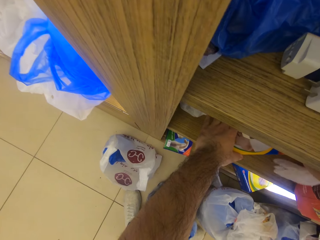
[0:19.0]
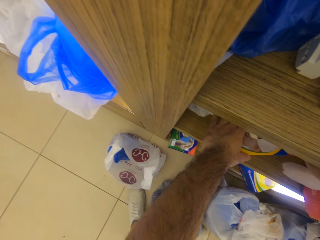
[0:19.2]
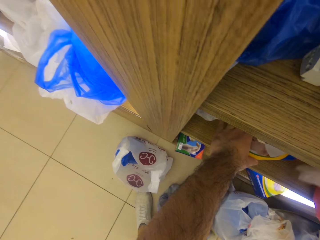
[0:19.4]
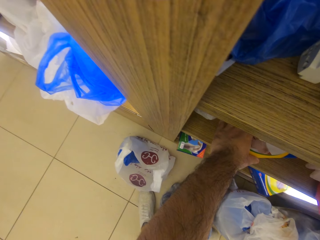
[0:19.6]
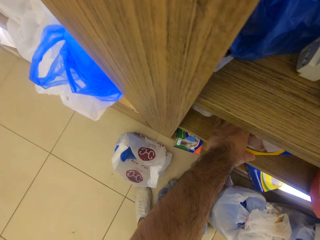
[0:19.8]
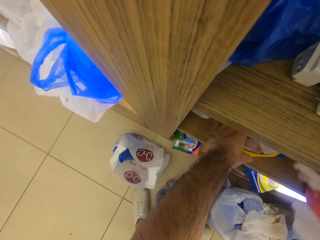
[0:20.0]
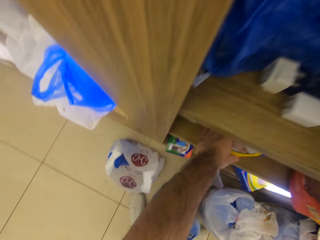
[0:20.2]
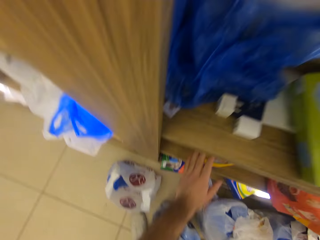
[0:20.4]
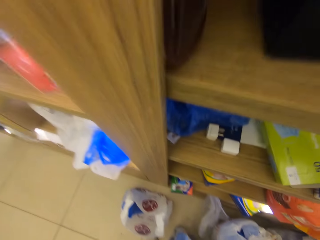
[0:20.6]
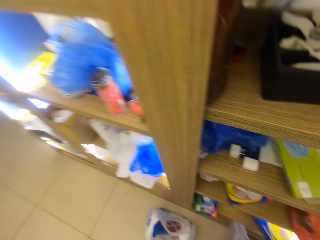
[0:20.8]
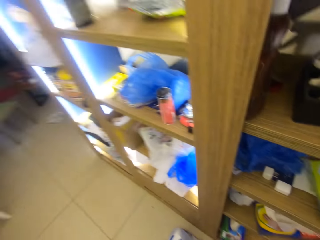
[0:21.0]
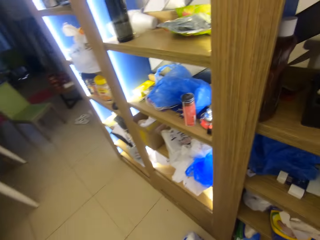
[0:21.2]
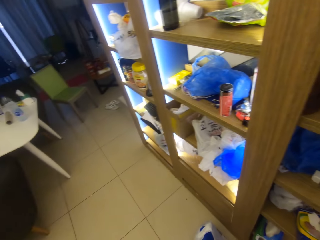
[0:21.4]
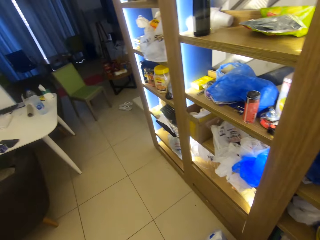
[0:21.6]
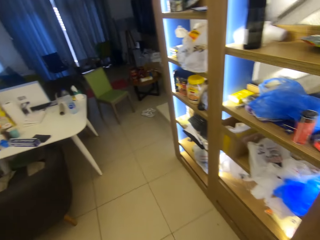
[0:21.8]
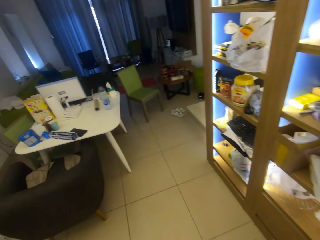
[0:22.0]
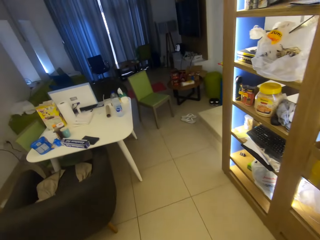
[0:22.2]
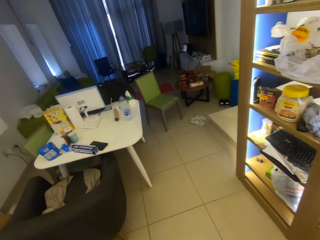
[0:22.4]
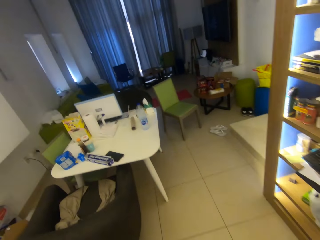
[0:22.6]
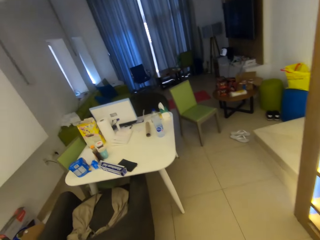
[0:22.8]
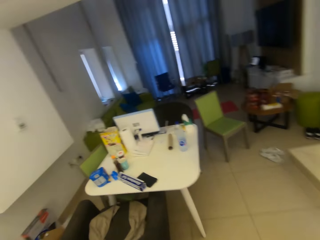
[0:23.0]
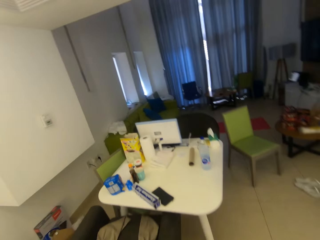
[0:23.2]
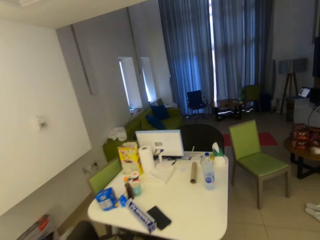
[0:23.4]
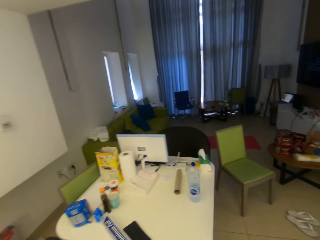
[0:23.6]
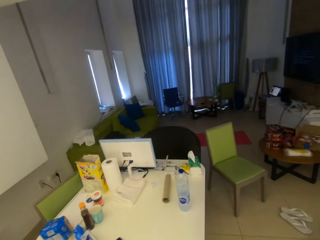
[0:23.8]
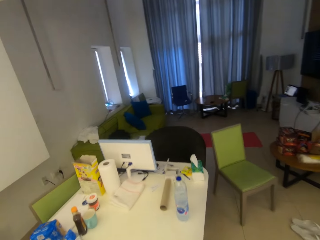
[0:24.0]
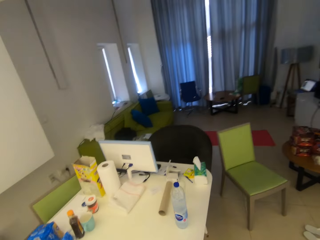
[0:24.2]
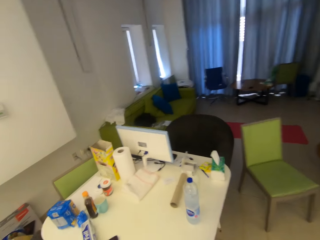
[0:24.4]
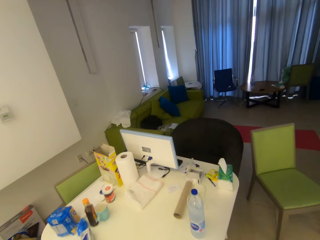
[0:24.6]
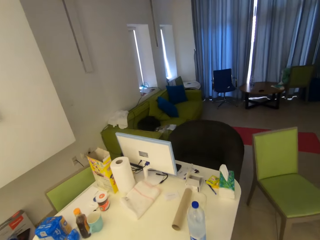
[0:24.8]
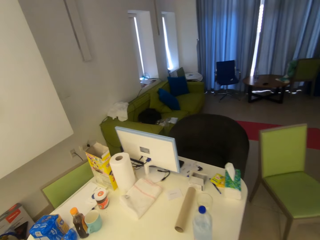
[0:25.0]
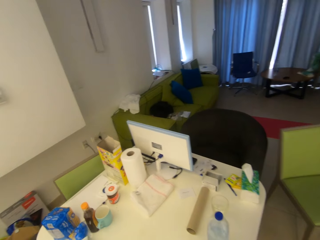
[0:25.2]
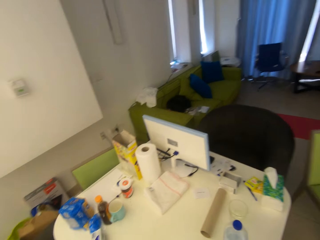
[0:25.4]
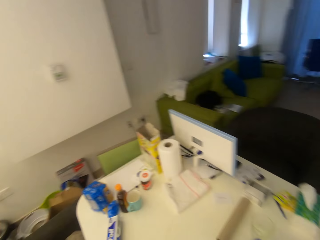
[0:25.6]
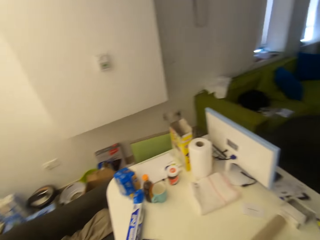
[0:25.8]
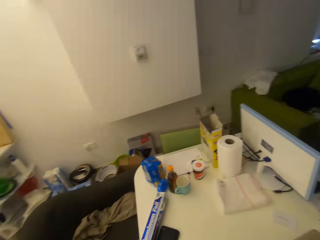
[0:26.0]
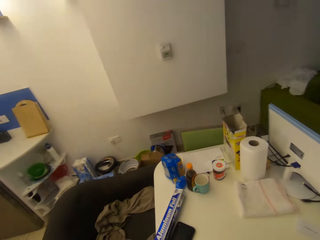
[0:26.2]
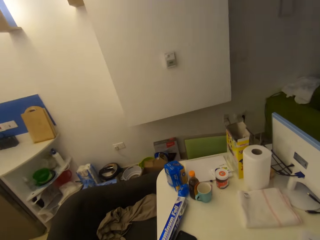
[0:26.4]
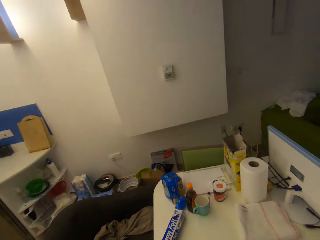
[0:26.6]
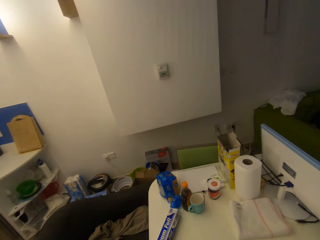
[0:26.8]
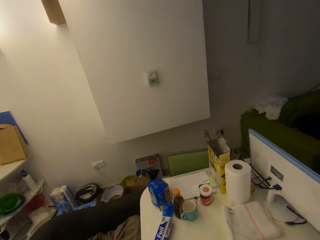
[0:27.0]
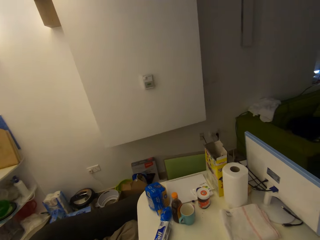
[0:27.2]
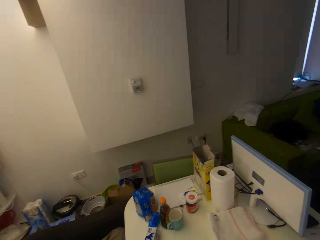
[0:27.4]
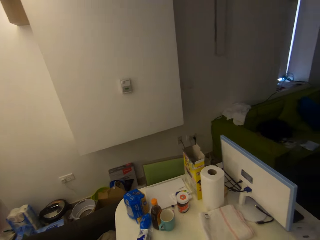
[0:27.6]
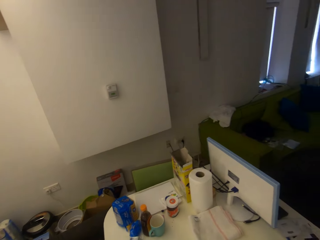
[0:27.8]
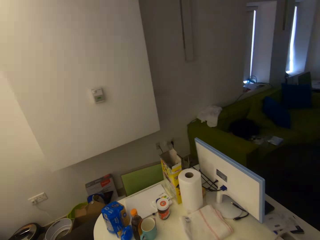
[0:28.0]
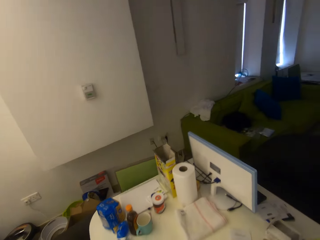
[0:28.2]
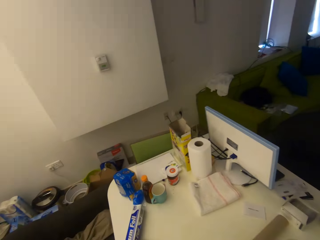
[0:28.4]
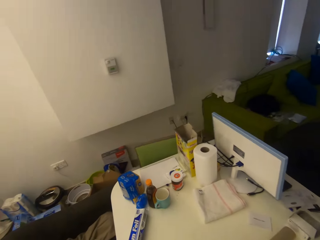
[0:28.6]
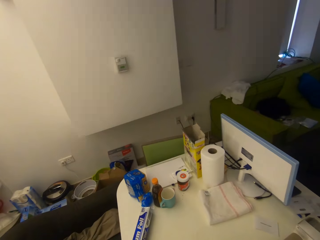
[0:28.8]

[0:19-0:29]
The camera wearer picks up something from the shelf. They look around.

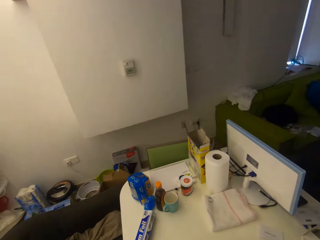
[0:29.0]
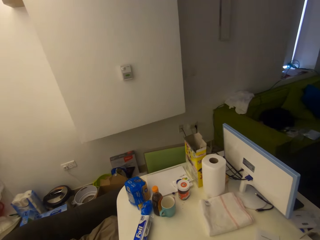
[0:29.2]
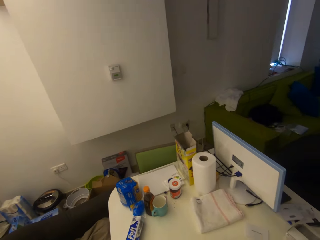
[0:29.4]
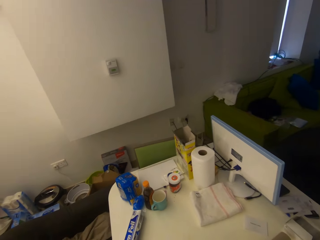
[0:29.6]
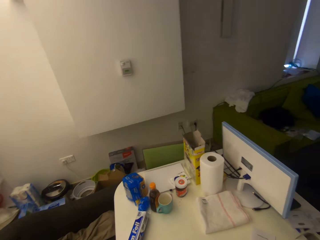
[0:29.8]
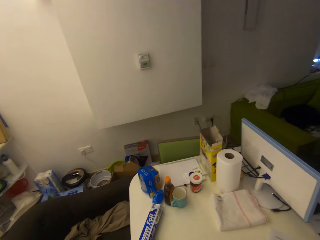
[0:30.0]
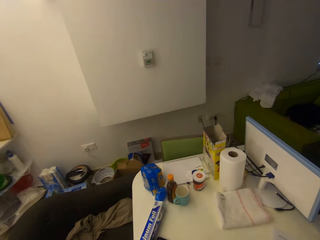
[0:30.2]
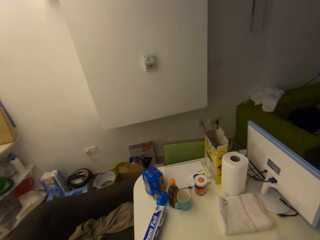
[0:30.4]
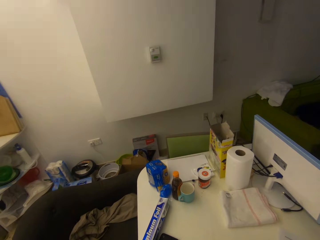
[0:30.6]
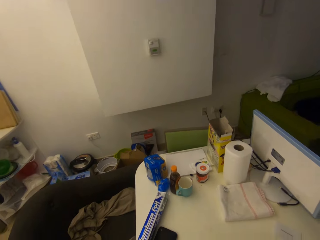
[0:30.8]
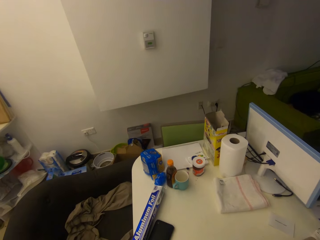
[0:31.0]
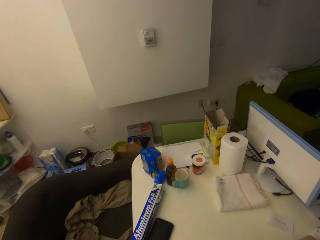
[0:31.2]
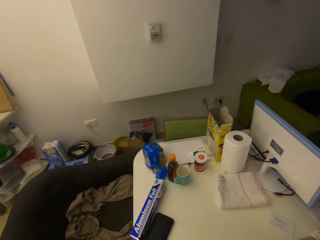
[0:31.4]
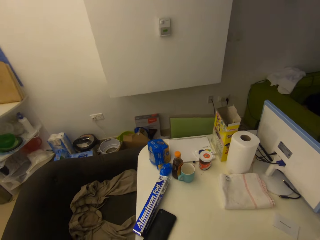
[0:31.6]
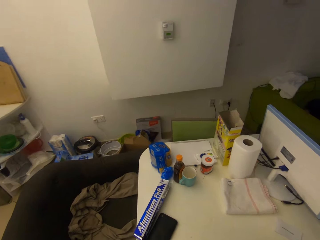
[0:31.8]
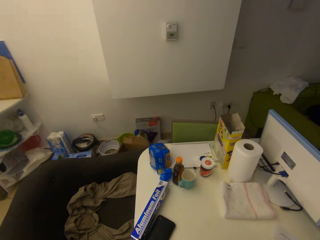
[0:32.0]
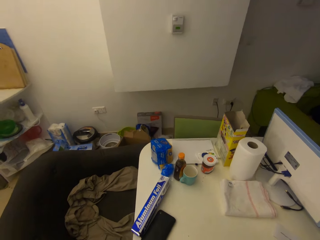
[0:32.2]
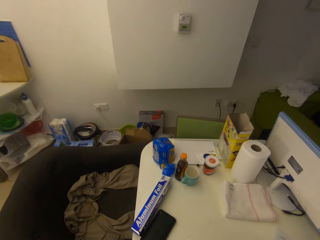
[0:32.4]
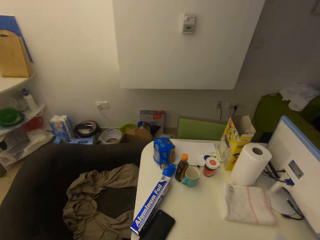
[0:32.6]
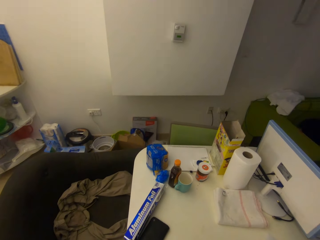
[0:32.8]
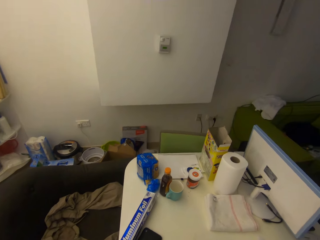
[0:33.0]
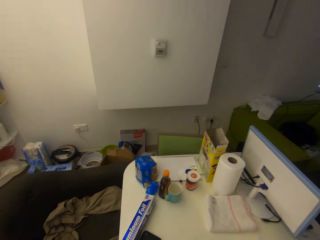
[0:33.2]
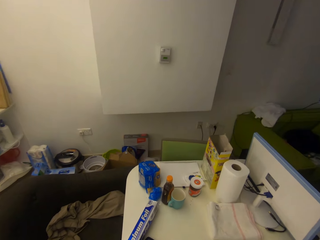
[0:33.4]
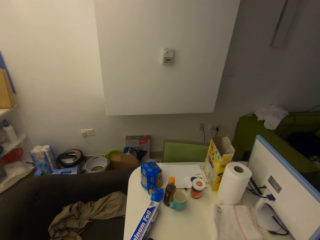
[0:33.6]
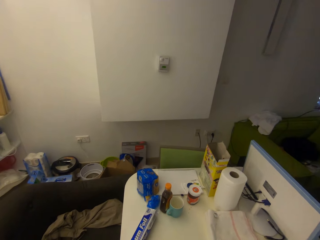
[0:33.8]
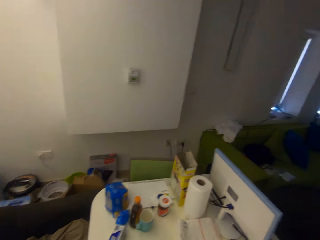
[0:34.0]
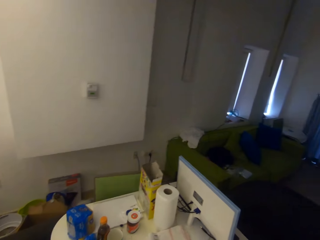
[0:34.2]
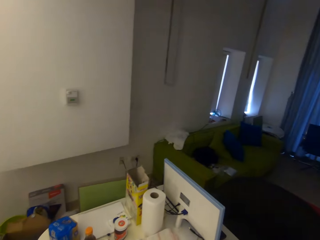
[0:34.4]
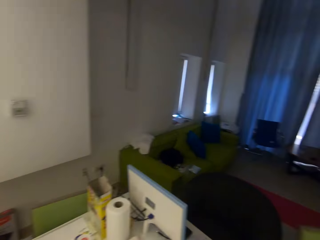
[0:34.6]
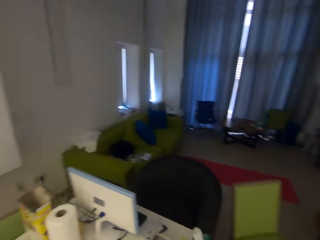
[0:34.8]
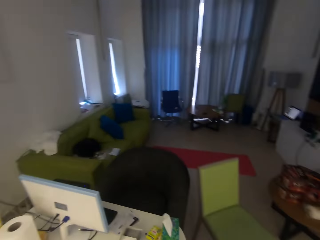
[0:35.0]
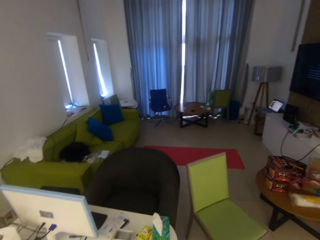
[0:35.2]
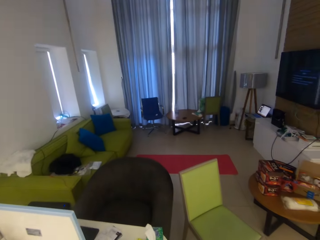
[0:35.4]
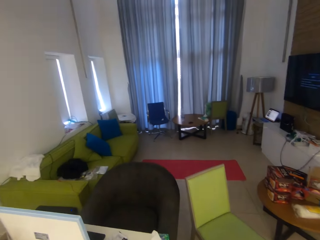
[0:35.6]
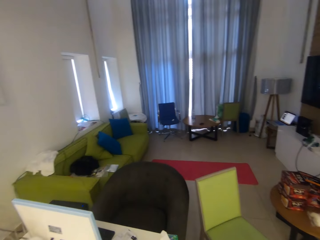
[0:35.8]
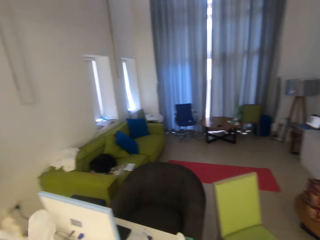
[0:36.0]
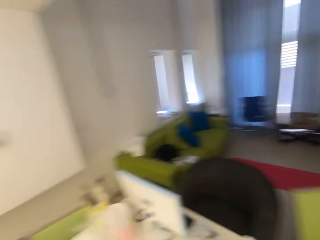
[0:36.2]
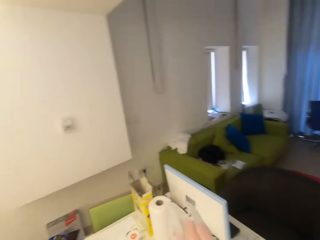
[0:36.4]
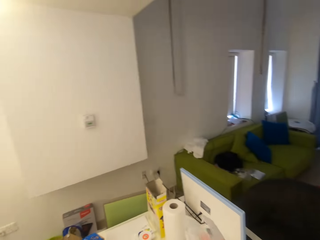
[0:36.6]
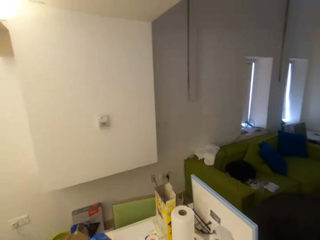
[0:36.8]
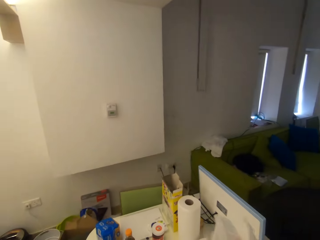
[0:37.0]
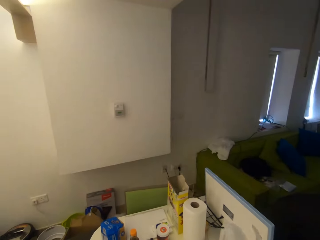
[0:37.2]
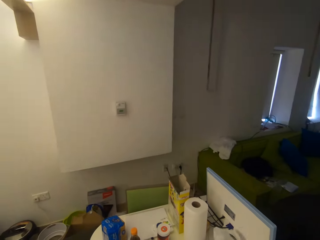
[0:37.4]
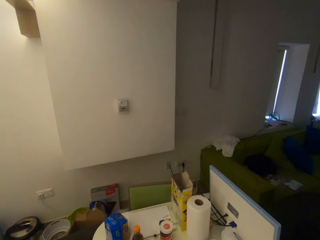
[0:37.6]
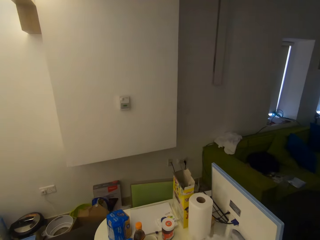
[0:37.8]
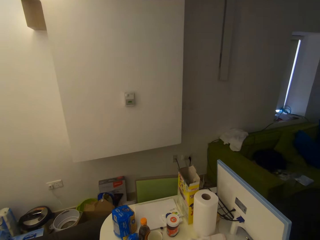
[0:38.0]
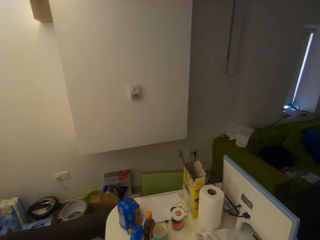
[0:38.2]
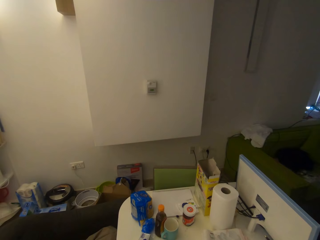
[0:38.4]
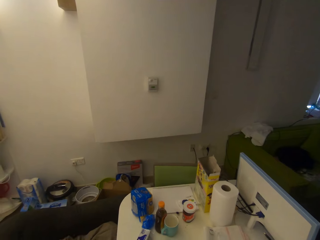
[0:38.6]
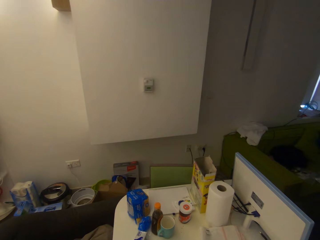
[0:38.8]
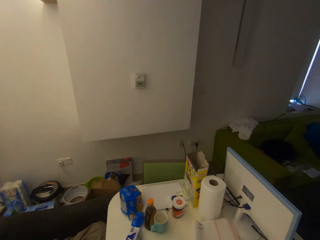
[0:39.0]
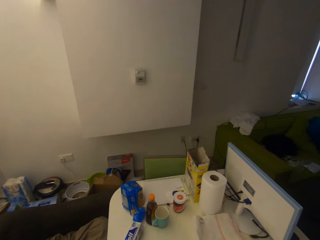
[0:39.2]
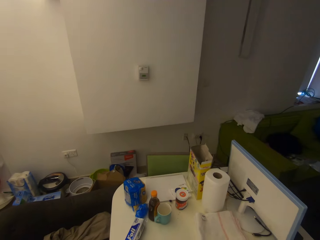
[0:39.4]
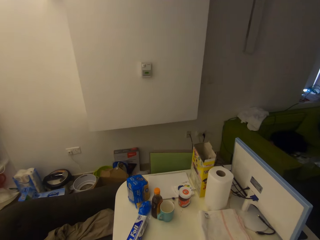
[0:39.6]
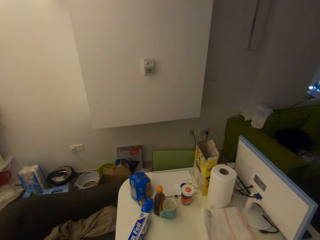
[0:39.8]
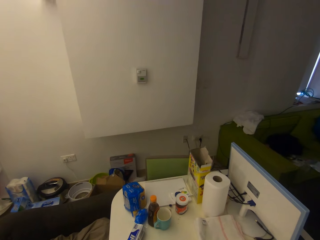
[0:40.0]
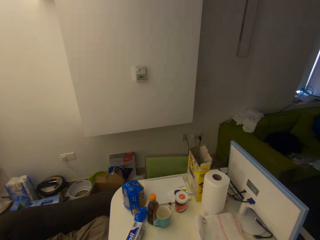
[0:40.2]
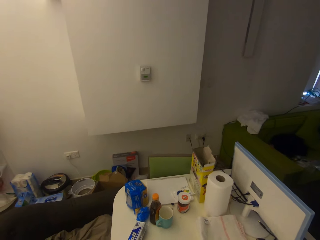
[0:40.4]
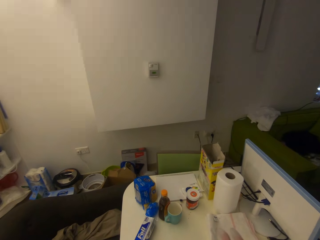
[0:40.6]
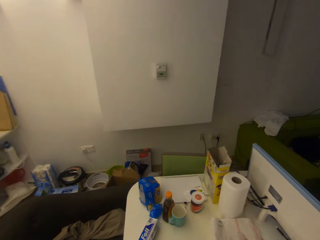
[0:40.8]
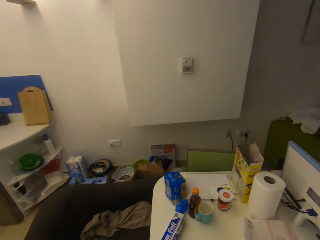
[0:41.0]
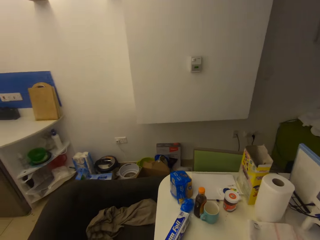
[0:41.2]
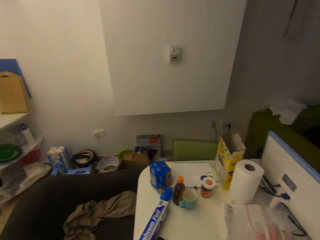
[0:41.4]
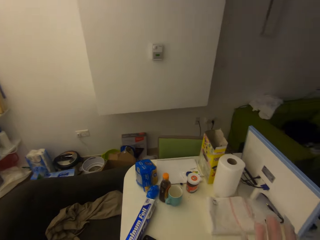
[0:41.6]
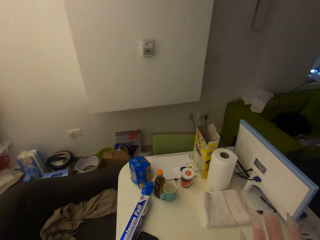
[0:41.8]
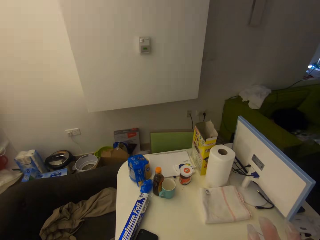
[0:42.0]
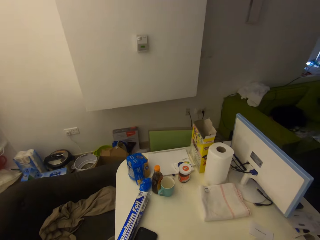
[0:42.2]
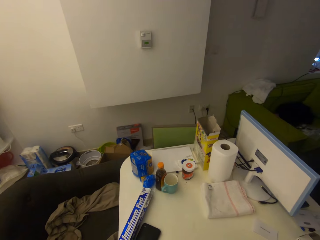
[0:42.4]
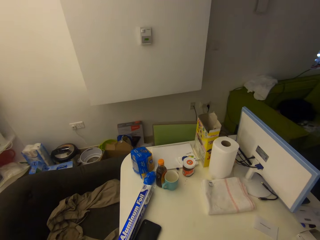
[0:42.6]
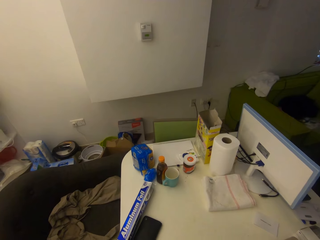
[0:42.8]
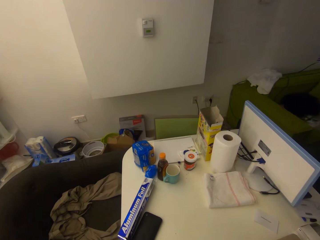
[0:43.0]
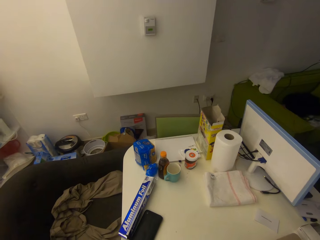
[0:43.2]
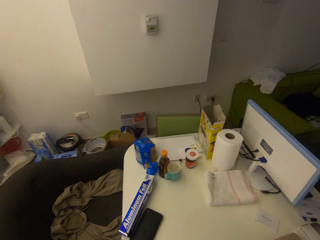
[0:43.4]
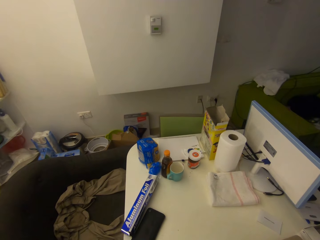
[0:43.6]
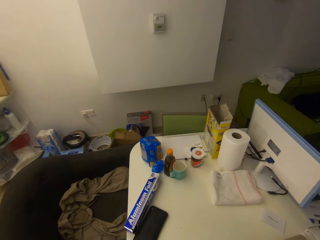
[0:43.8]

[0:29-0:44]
The camera wearer stands still. They turn the camera.
